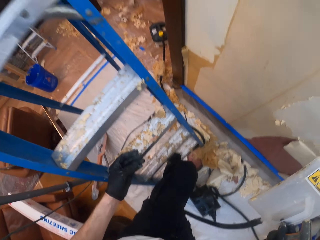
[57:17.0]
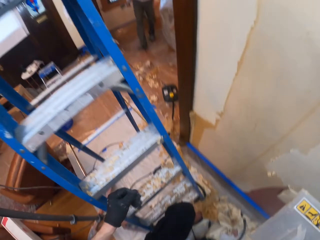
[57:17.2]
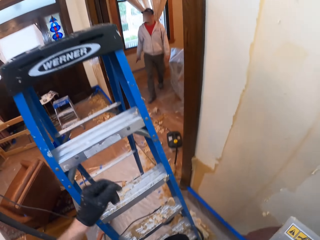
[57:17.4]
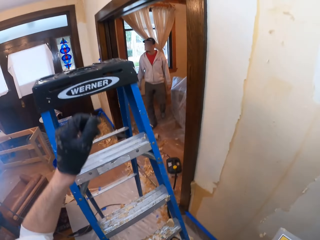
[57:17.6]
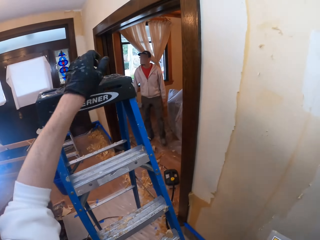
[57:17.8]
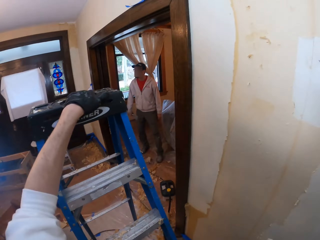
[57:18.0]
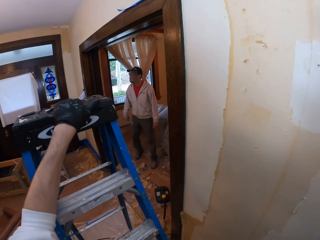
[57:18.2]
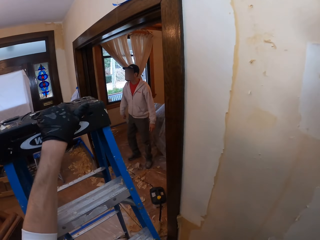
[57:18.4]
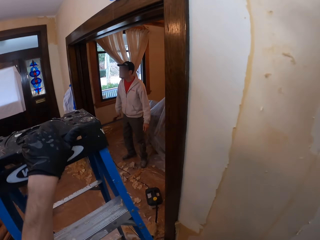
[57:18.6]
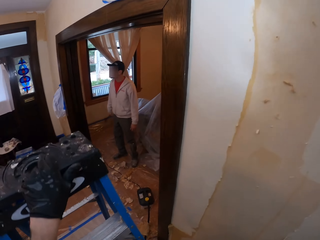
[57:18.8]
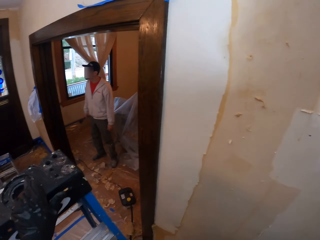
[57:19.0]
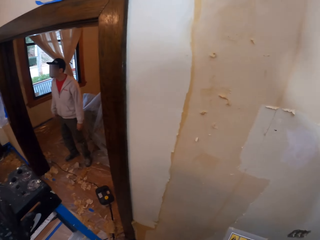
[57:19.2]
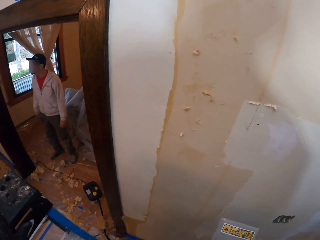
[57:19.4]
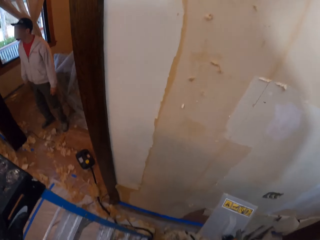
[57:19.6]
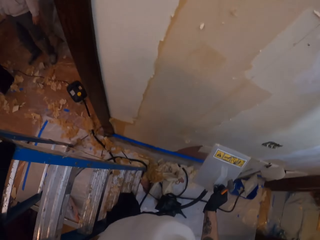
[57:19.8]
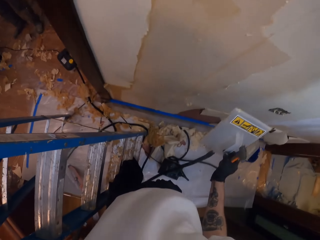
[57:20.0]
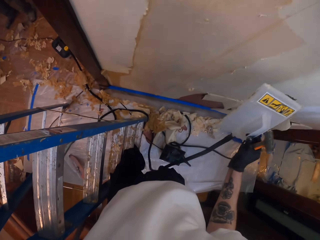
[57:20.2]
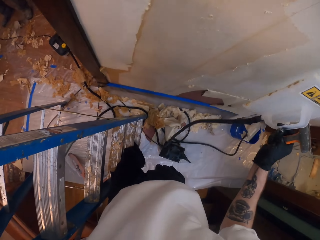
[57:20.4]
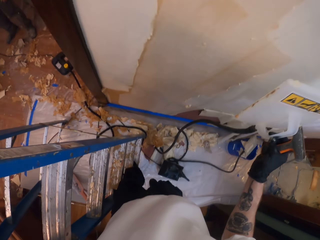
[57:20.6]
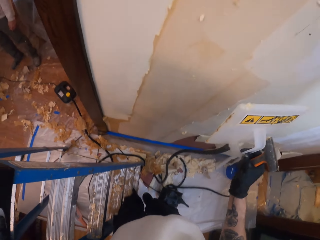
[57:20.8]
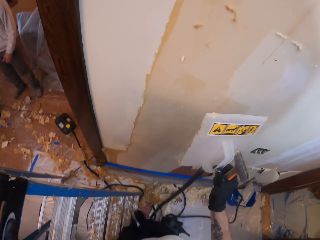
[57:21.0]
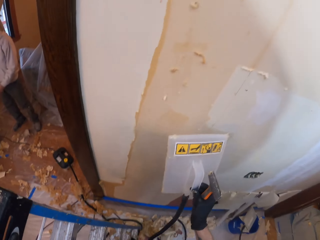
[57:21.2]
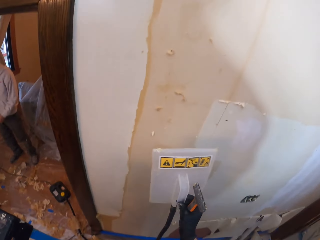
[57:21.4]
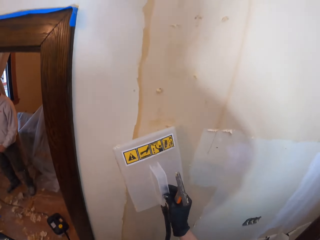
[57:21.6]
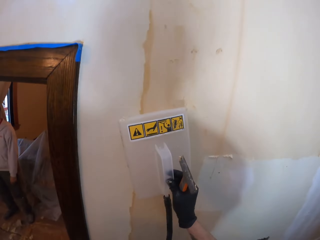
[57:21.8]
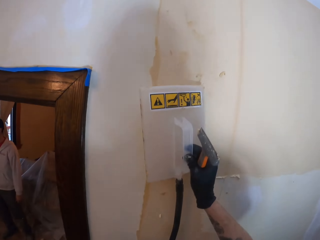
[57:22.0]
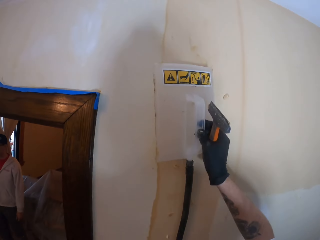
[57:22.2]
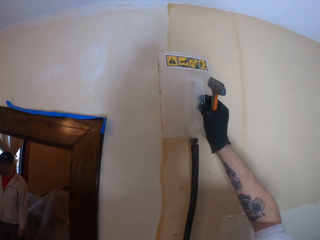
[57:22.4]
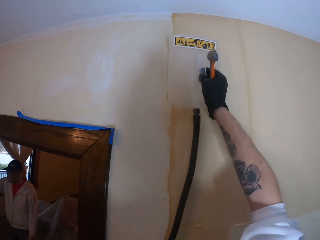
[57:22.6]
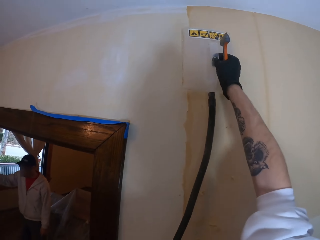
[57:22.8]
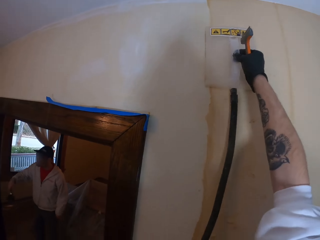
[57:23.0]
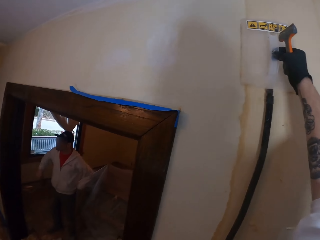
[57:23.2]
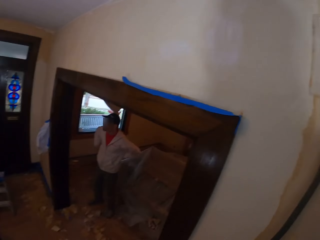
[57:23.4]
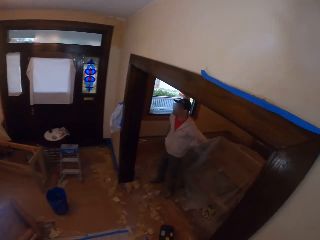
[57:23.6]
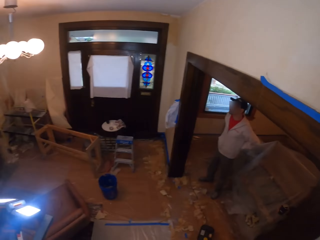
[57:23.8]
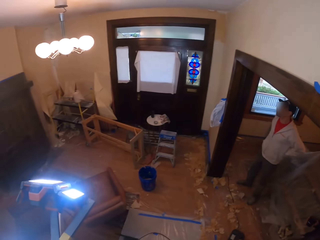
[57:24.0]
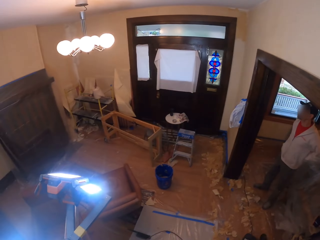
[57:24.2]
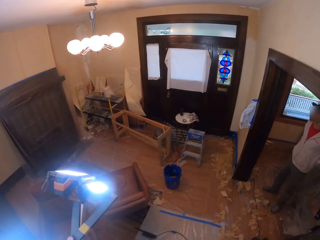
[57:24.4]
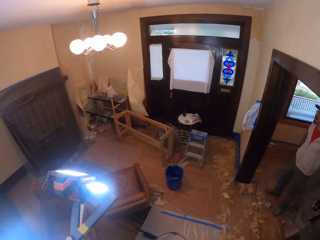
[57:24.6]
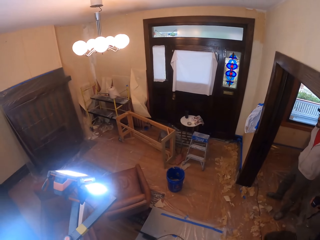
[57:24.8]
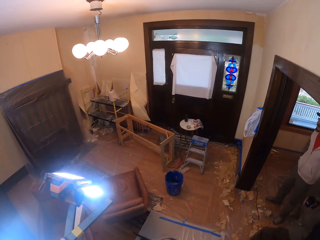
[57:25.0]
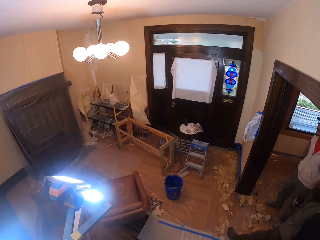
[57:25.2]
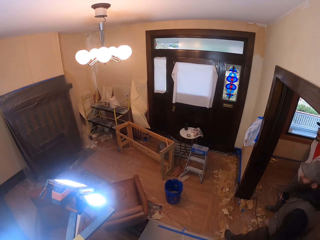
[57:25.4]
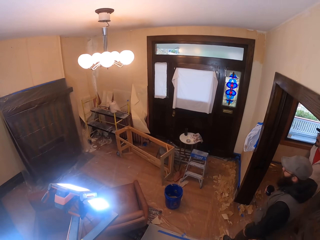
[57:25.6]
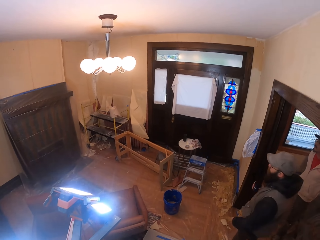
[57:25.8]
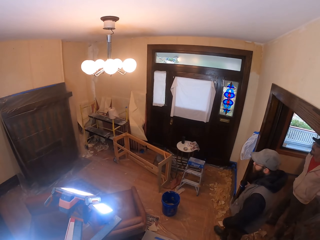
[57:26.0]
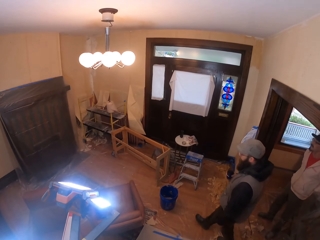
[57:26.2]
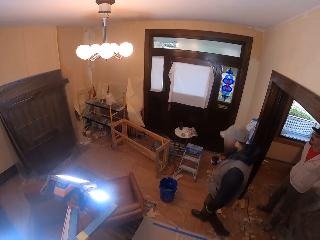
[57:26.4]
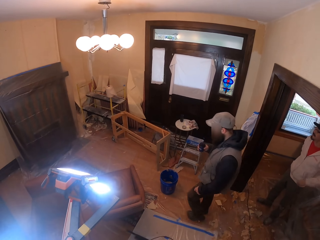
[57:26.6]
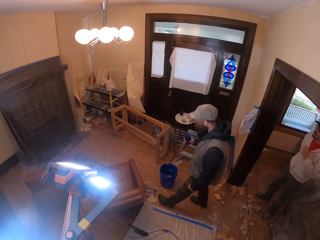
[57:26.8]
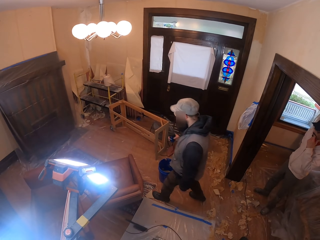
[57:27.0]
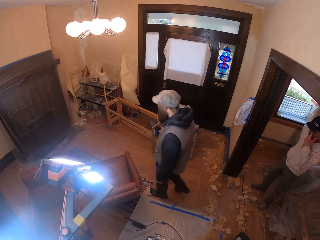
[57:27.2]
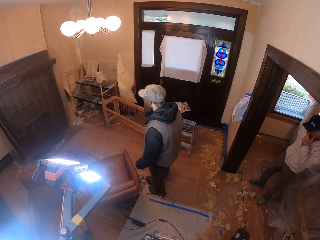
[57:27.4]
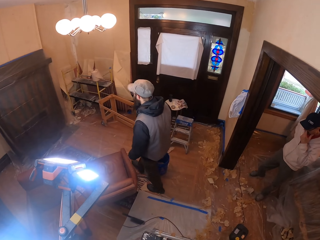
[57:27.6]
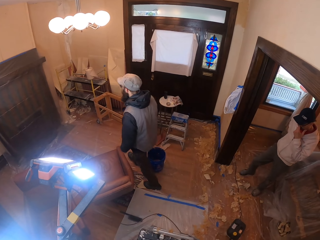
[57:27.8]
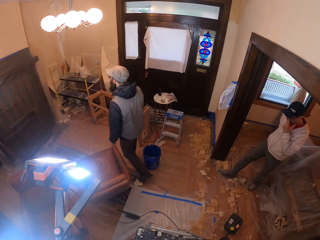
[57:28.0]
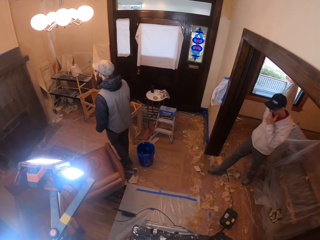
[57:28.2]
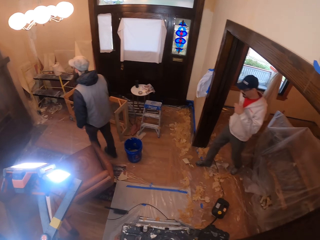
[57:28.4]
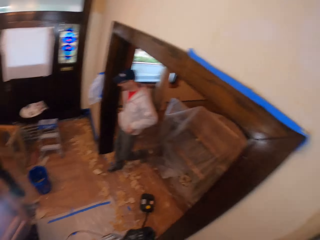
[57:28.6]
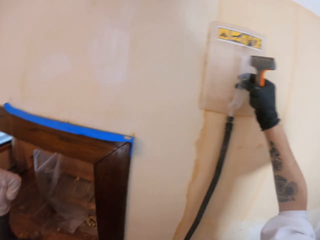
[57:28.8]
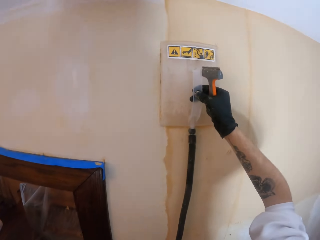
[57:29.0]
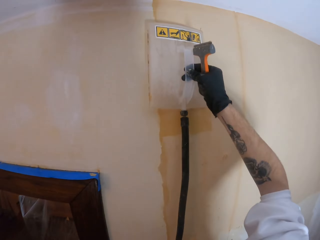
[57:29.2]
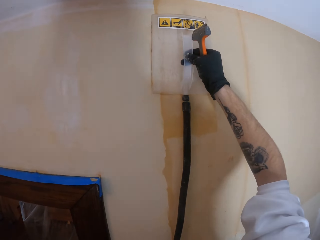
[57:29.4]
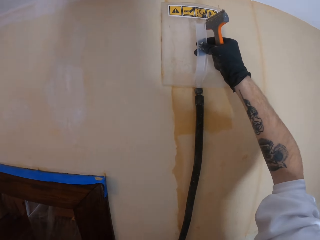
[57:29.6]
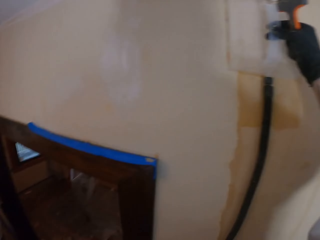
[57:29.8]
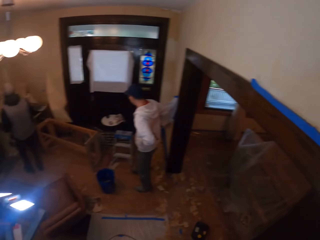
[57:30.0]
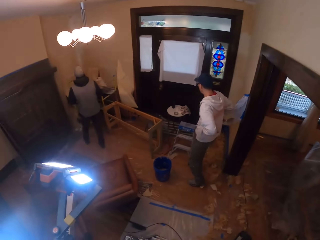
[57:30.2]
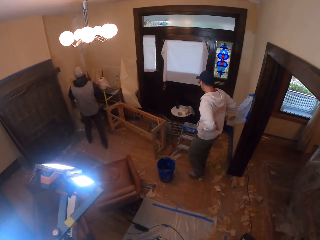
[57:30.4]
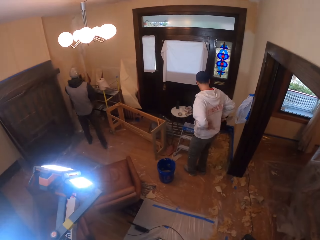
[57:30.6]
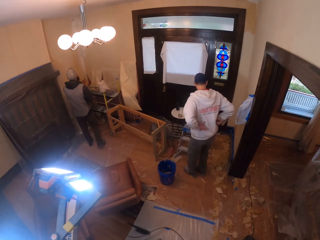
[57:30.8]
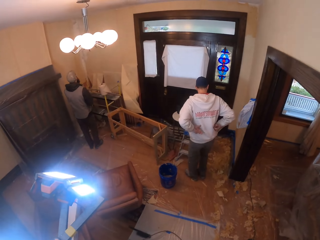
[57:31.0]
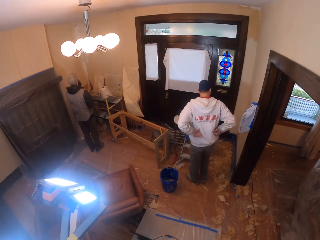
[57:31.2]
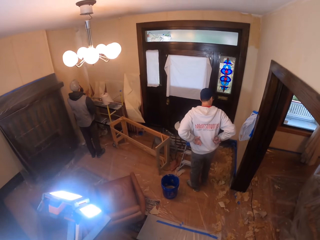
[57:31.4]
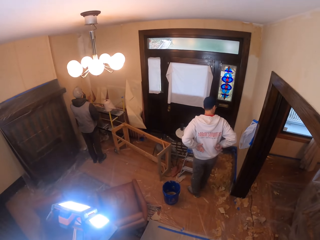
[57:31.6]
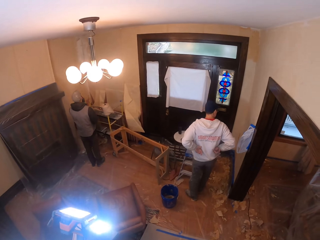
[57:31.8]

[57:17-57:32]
The camera wearer climbs the ladder. They pull the hose. They steam the sticky paste on the wall. They look around the room. They steam the sticky paste on the wall. They look around the room.

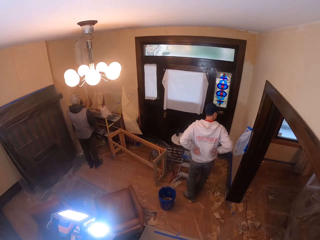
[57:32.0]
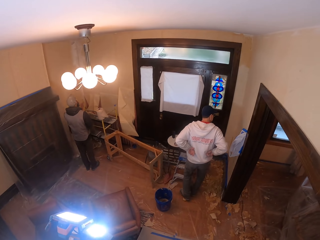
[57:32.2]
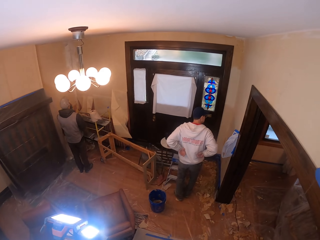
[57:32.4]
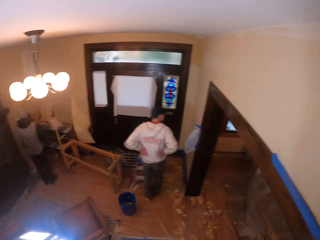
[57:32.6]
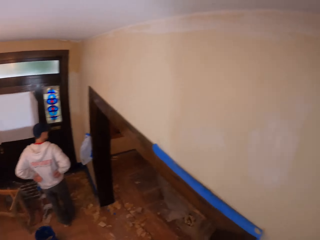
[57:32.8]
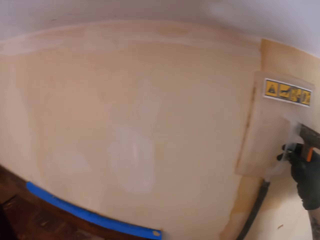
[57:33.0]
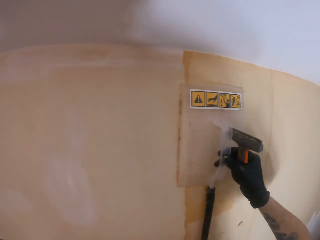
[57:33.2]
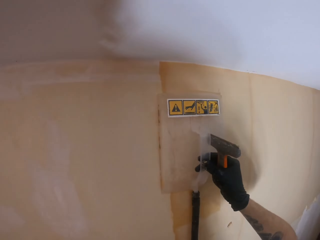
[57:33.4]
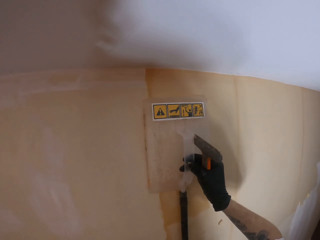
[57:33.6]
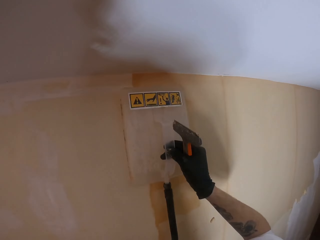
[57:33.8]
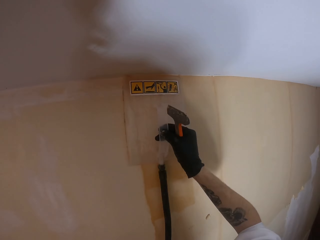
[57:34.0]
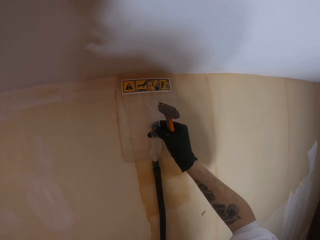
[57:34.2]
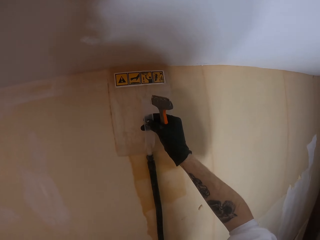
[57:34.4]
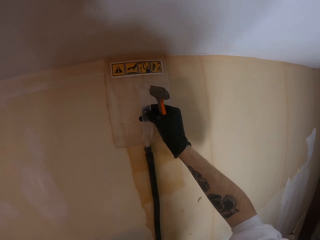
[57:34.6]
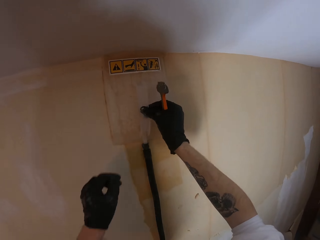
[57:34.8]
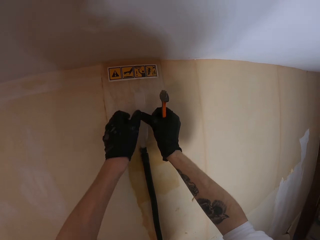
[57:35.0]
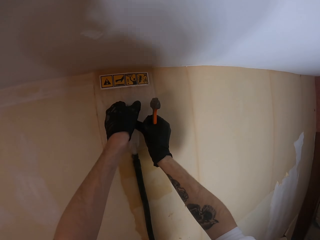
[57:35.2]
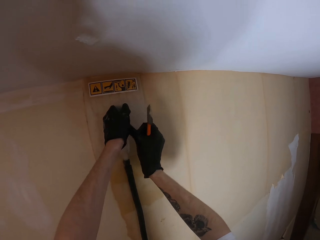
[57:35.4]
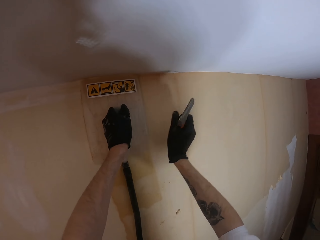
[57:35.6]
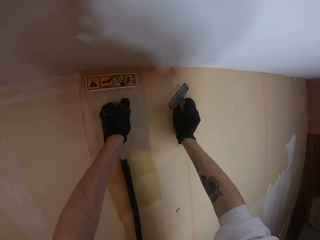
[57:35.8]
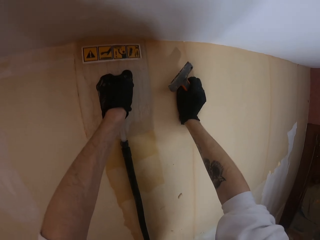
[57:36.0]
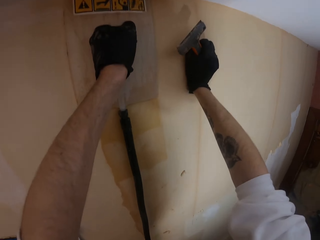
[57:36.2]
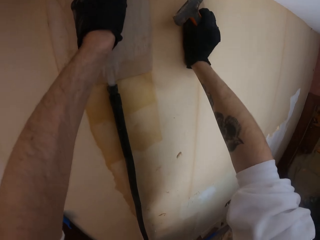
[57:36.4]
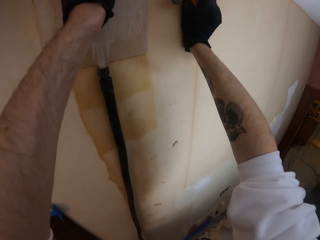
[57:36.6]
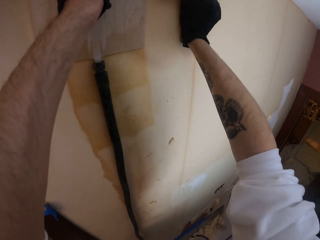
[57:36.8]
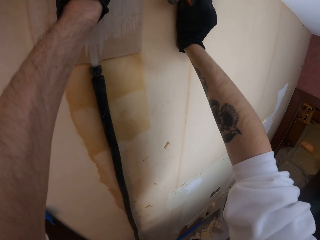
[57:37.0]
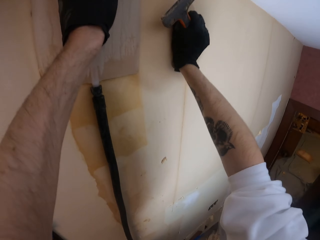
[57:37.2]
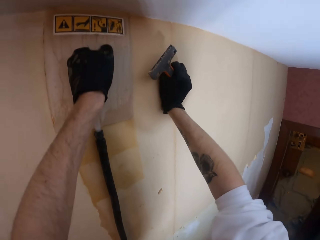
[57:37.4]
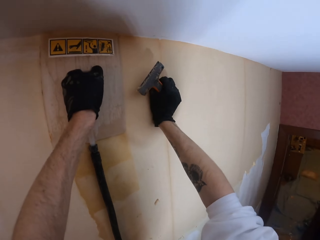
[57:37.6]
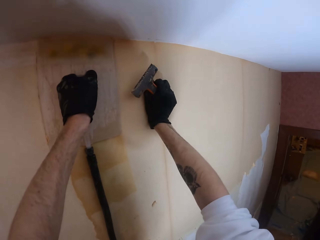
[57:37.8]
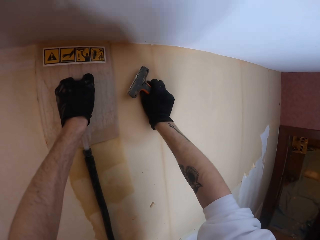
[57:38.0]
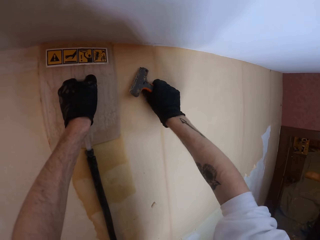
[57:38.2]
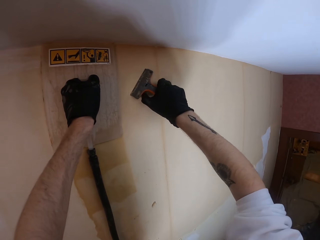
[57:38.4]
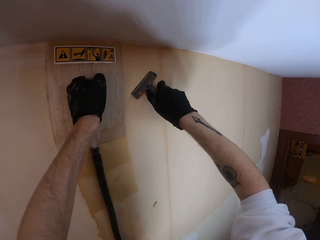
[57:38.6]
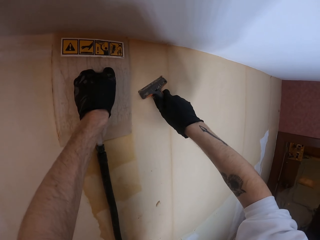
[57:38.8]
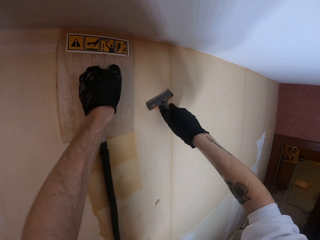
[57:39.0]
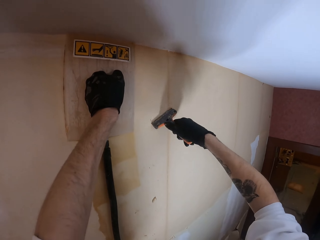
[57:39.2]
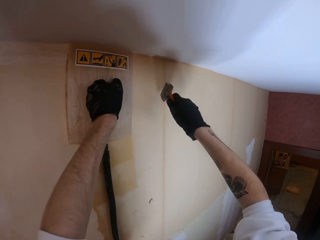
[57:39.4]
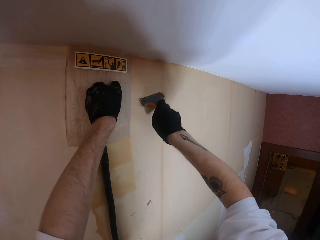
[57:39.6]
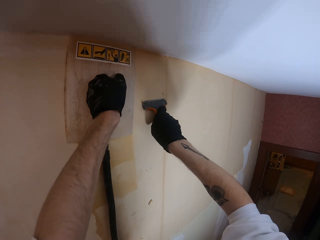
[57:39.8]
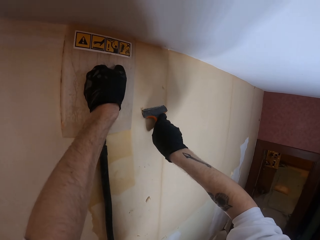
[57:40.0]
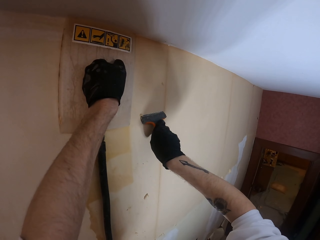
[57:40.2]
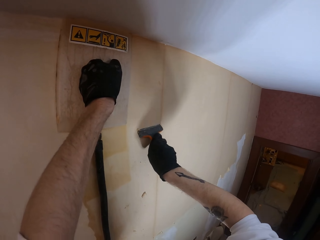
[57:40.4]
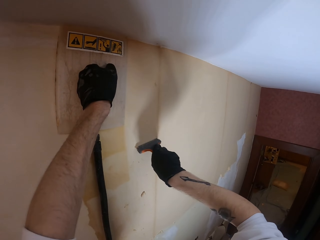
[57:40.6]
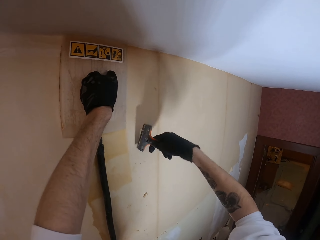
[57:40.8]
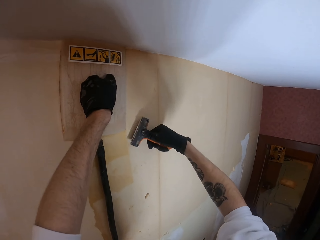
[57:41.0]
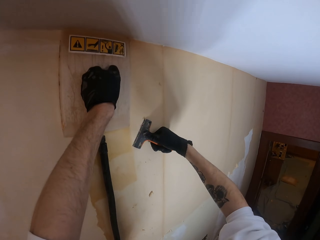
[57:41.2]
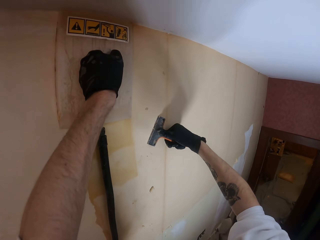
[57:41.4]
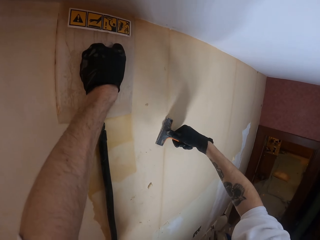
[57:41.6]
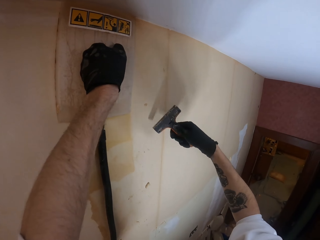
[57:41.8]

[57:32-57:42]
The camera wearer steams the sticky paste on the wall with a wall steamer or wallpaper steamer. They hold the wallpaper steamer with the left hand. They touch the wall. They scrape the sticky paste off the wall.
